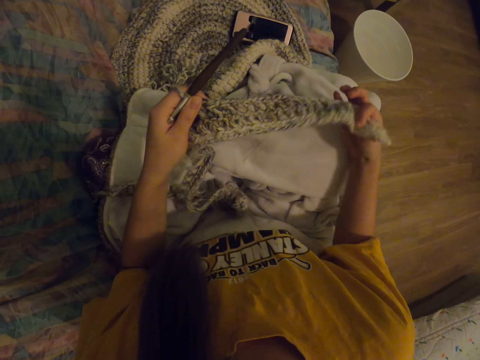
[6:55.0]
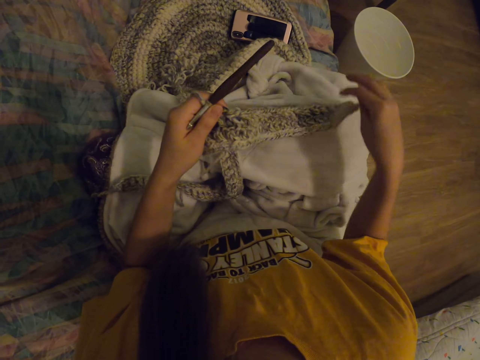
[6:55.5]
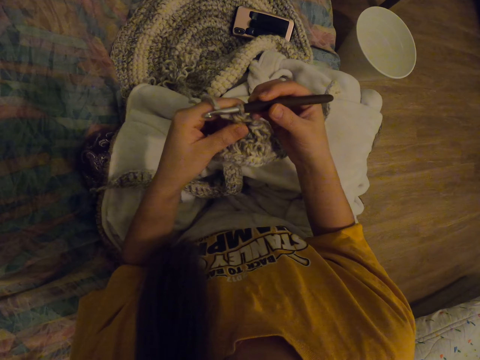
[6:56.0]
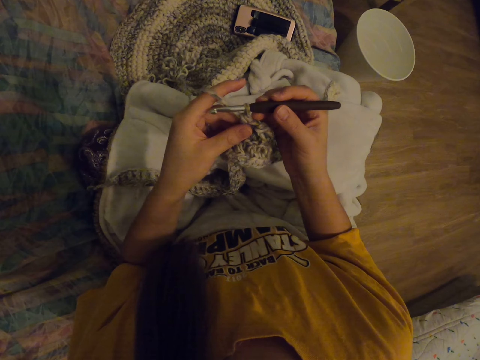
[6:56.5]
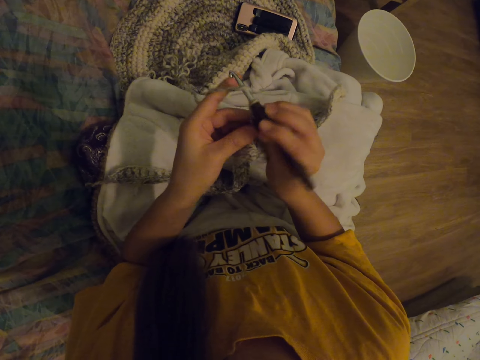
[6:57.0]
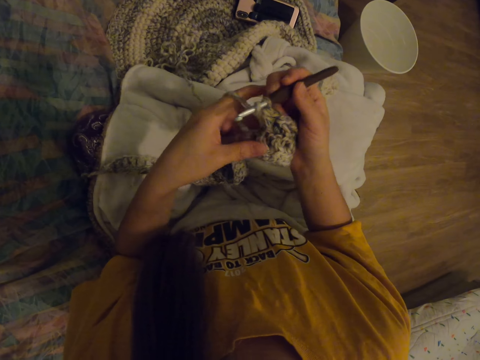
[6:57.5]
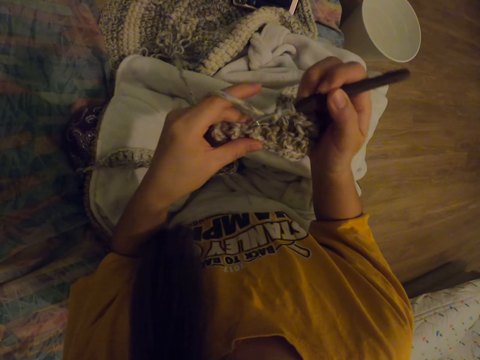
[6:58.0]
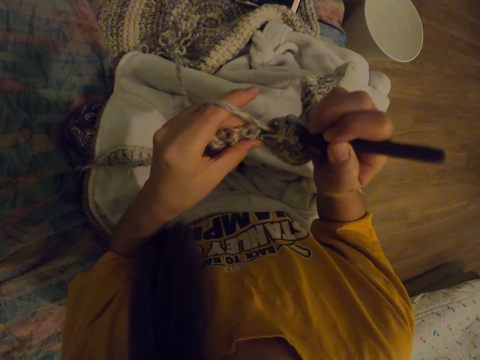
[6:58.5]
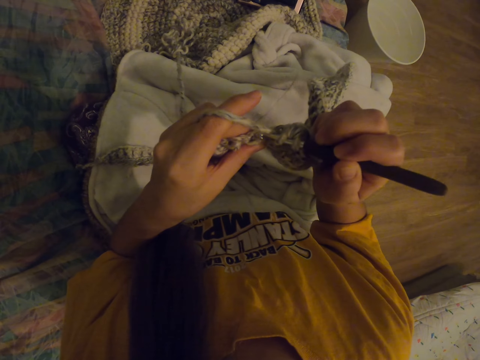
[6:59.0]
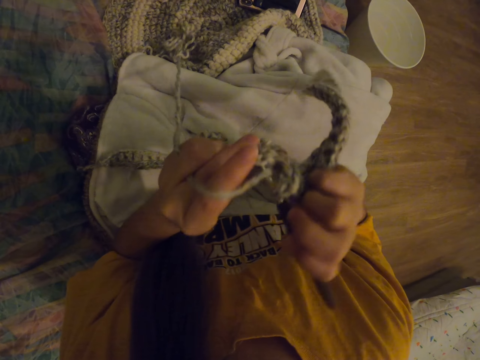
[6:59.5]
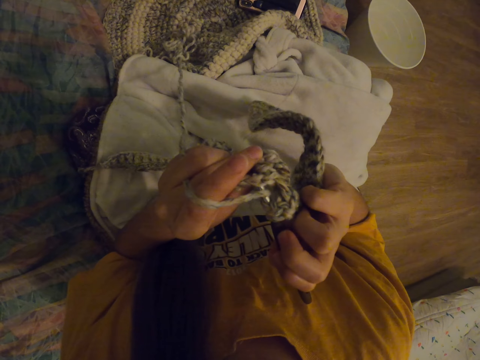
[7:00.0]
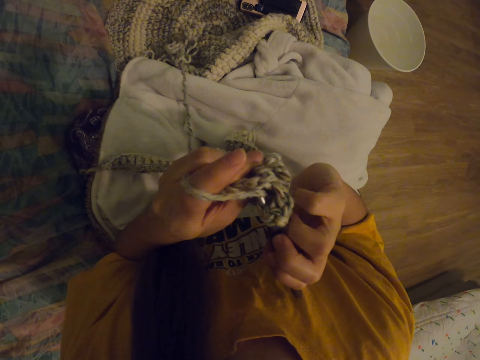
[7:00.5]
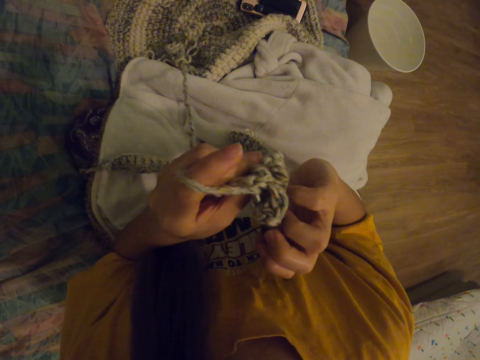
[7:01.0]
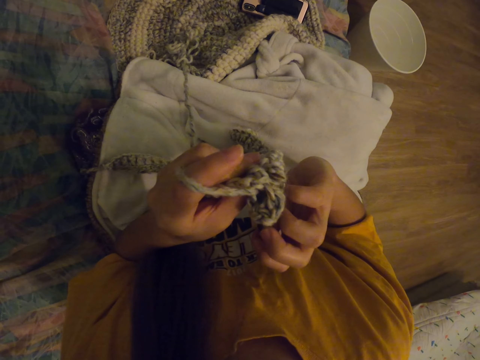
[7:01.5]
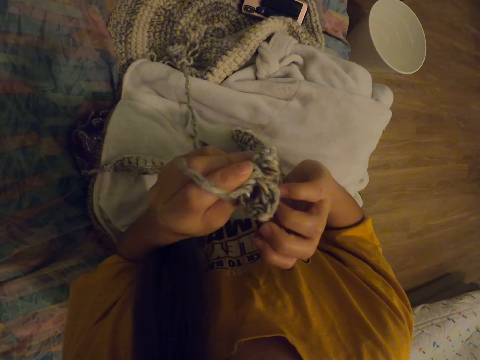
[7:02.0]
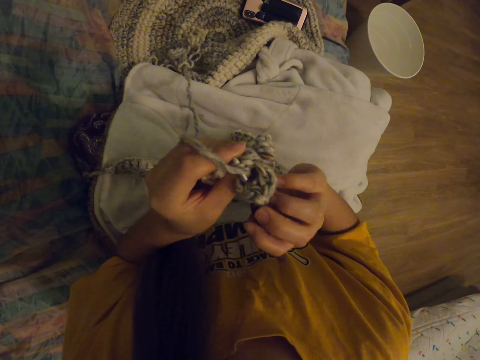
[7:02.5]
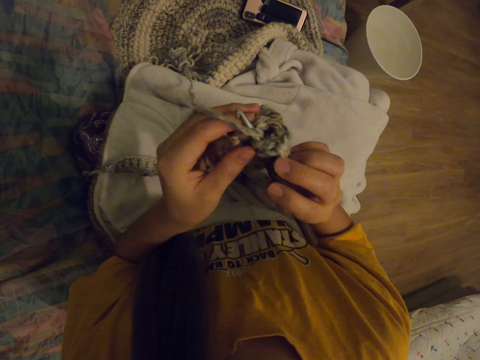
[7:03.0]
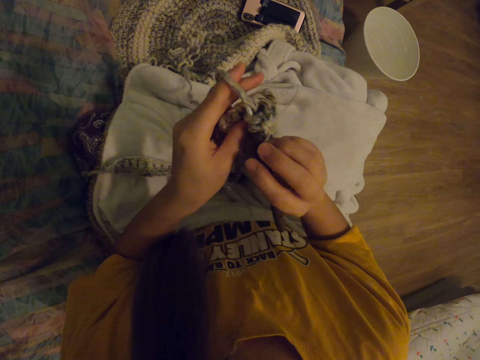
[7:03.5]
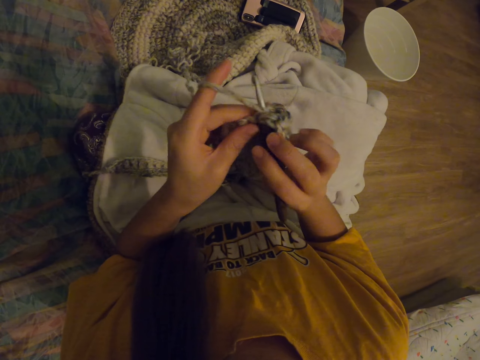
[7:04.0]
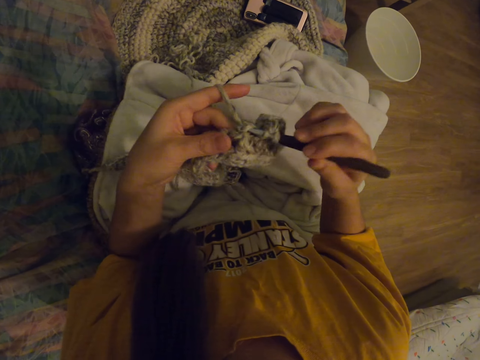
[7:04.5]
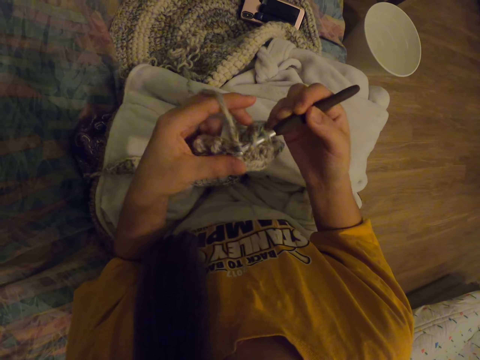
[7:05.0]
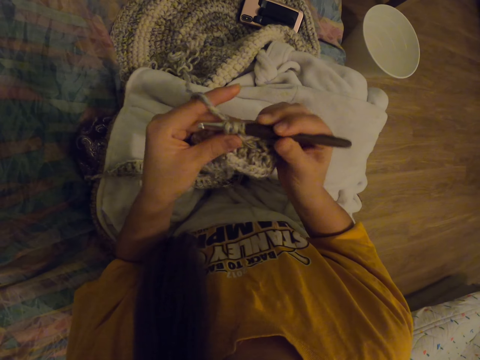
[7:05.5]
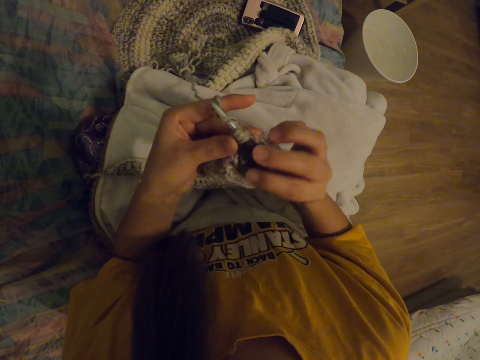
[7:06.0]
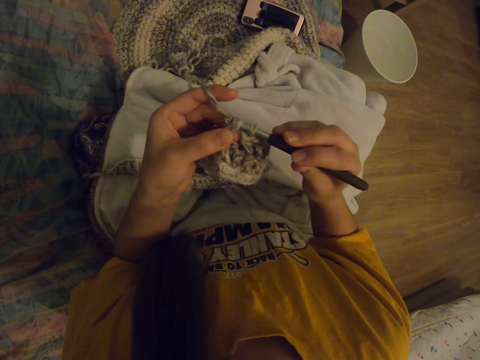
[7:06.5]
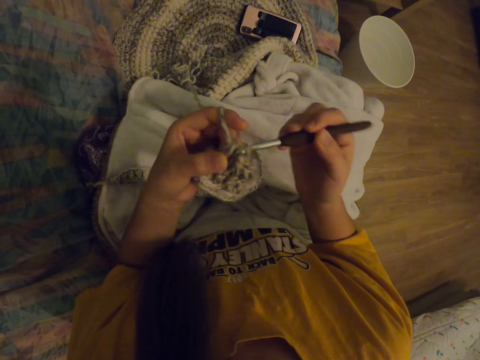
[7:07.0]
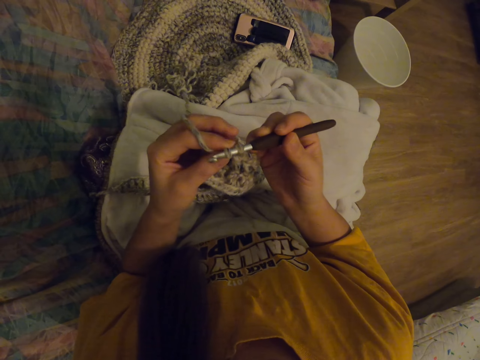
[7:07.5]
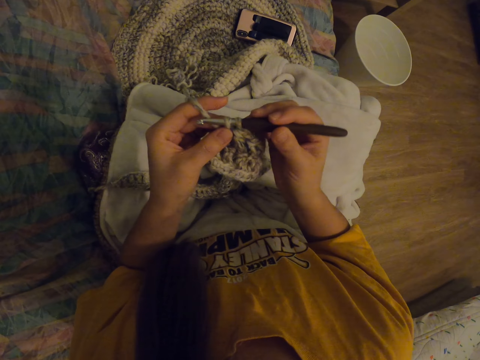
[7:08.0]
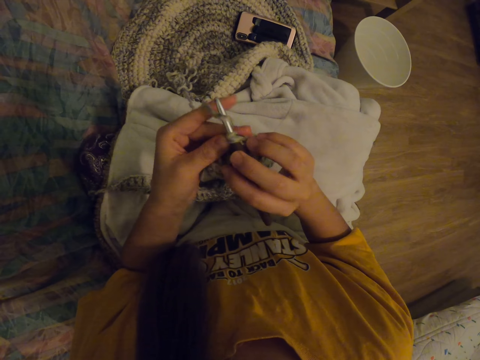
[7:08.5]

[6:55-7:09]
The camera wearer inserts the crochet hook needle into the woolen piece. They pull a wool rope with the crochet hook needle.

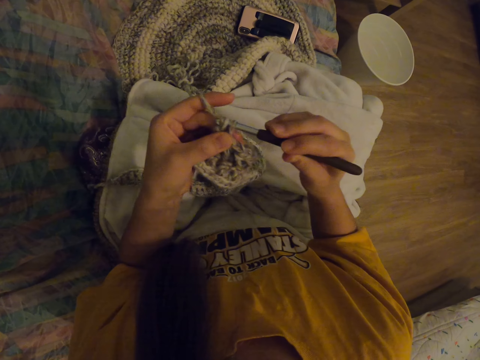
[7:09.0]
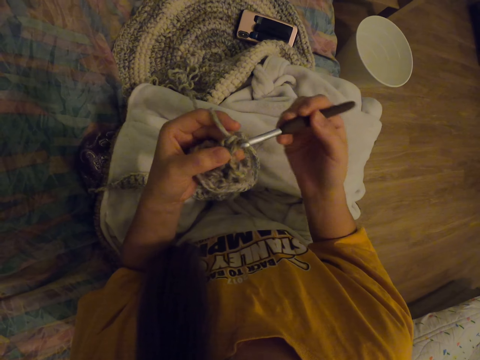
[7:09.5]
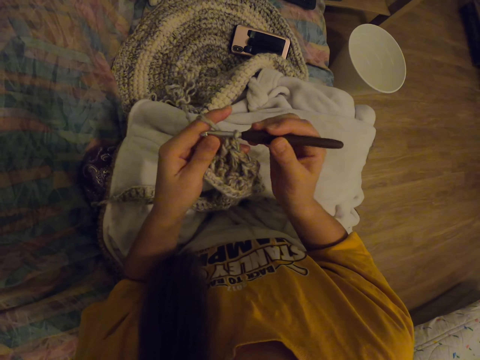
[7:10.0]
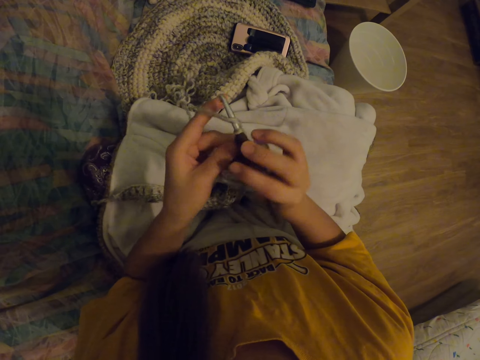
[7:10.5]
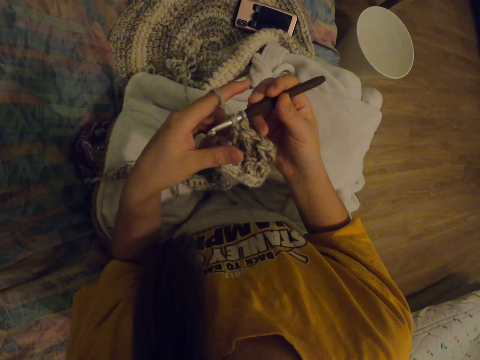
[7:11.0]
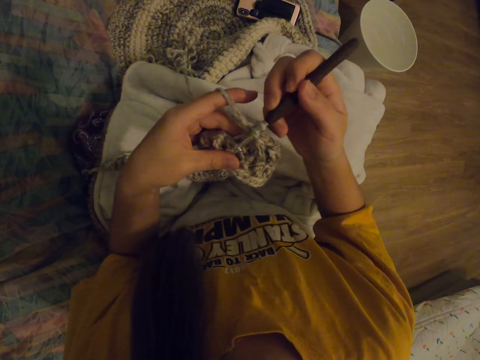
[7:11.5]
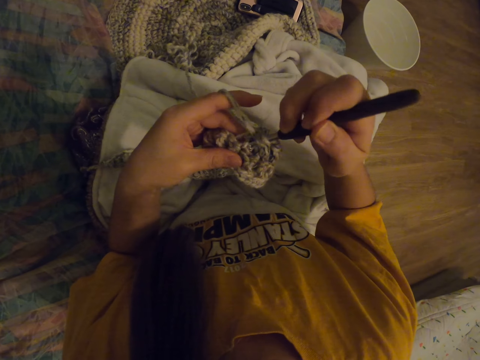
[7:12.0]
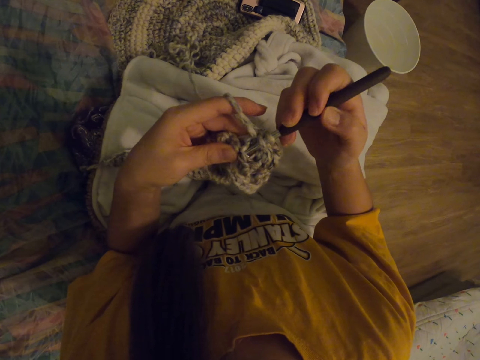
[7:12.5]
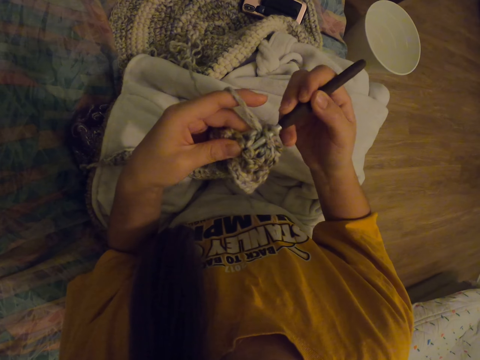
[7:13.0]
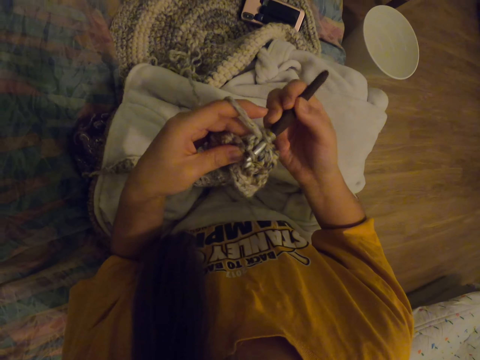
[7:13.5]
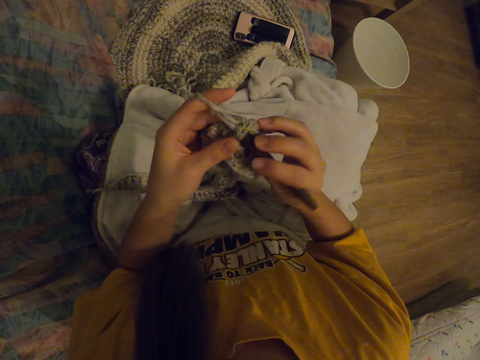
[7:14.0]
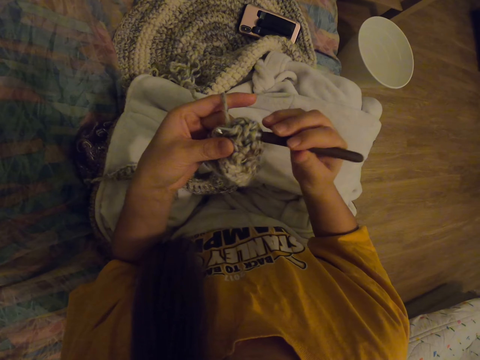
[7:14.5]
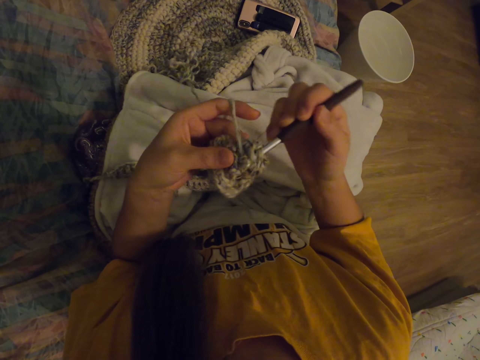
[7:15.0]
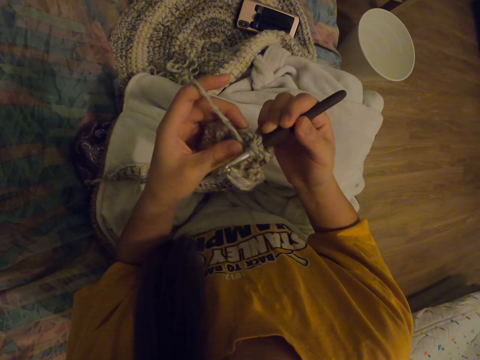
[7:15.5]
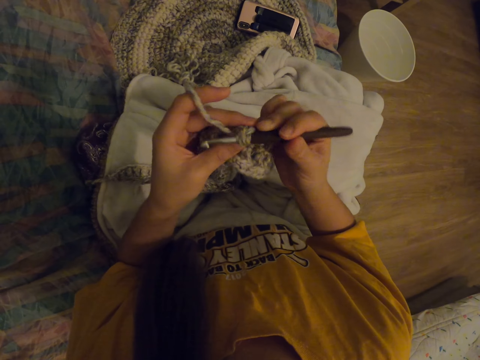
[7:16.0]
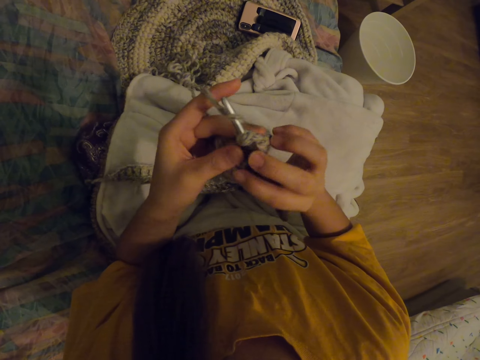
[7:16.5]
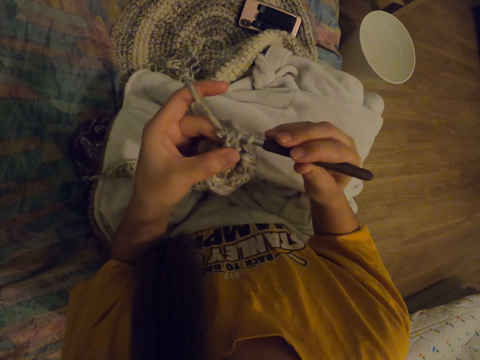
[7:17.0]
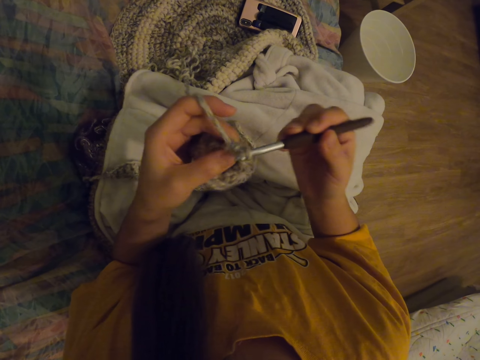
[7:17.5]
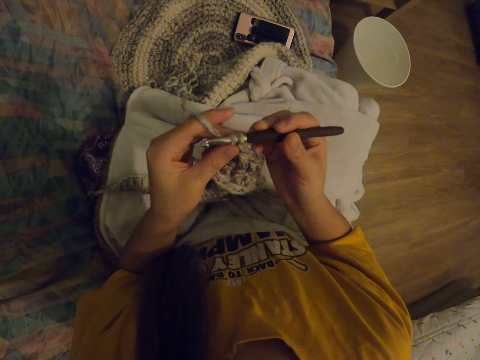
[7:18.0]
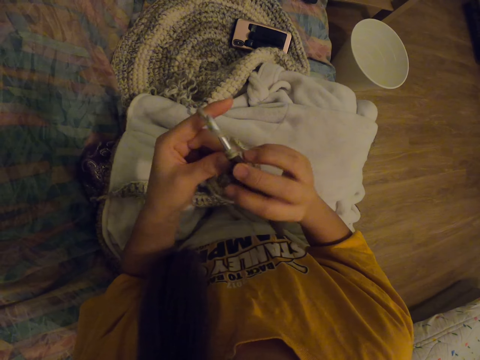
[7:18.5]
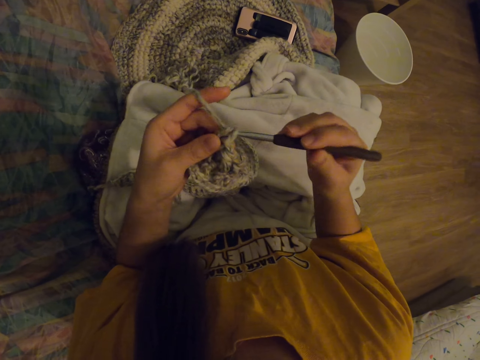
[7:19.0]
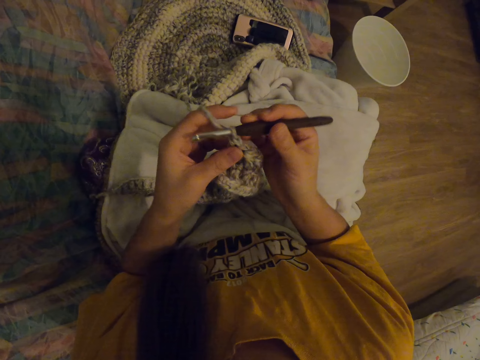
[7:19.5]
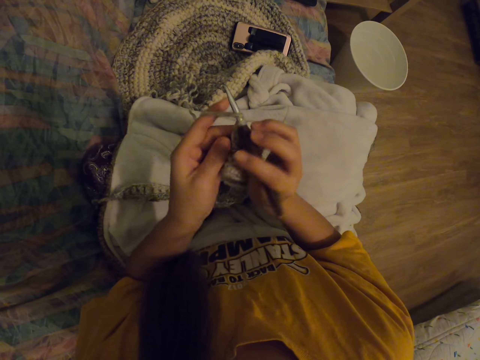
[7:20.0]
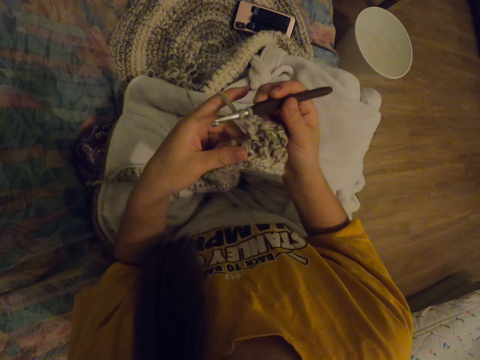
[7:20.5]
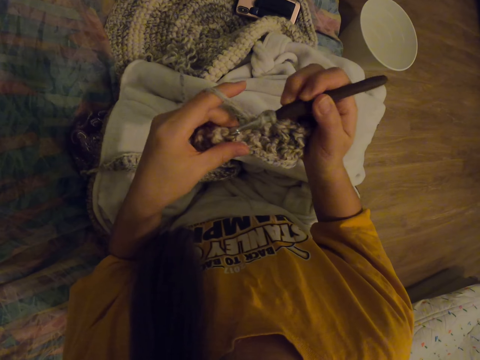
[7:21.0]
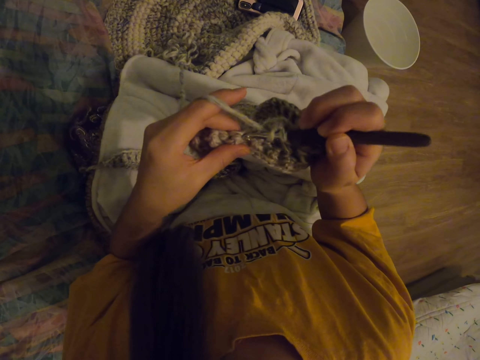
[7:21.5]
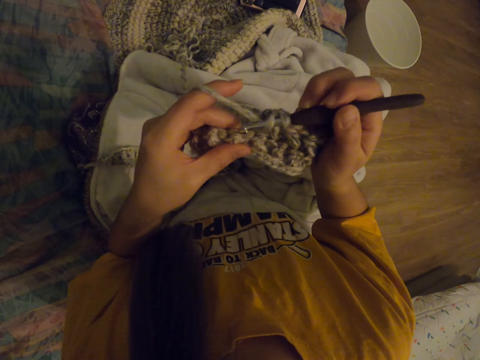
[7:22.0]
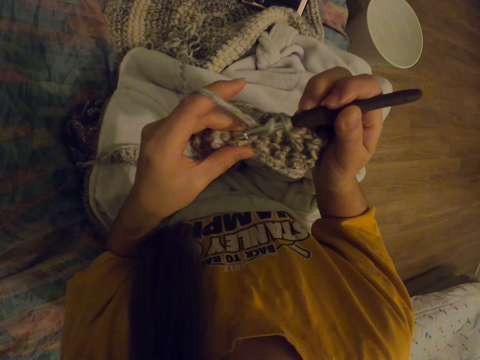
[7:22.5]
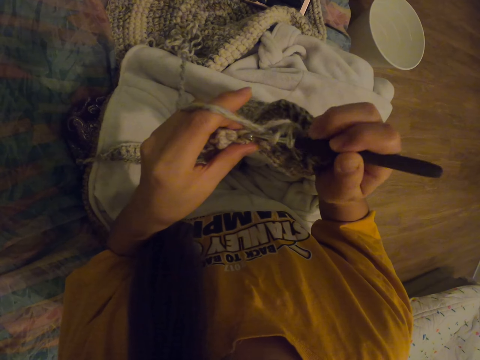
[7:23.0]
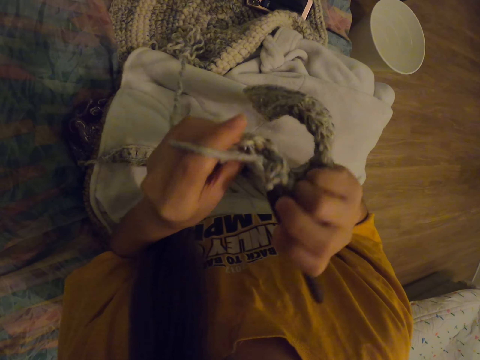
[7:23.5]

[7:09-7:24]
The camera wearer inserts the crochet hook needle into the woolen piece. They pull a wool rope with the crochet hook needle. They insert the crochet hook needle into the woolen piece.
